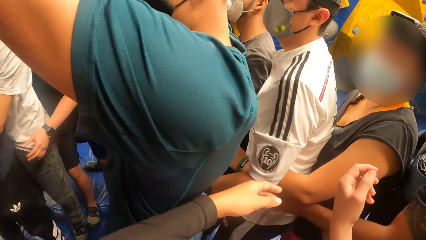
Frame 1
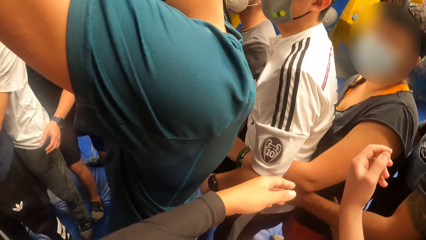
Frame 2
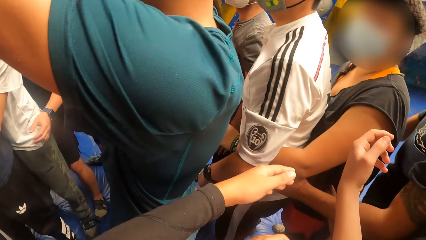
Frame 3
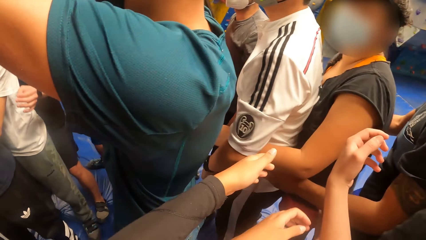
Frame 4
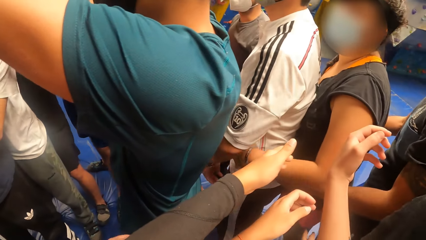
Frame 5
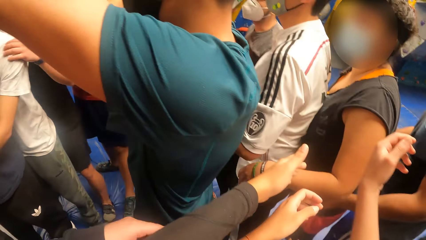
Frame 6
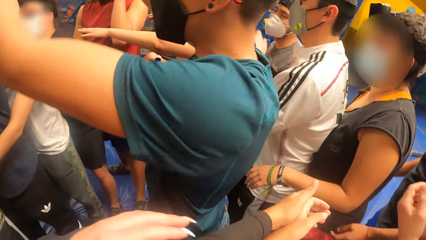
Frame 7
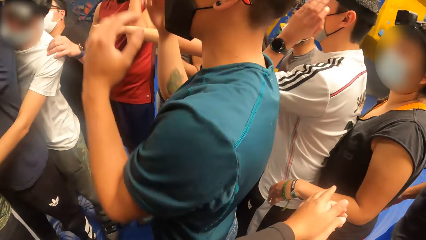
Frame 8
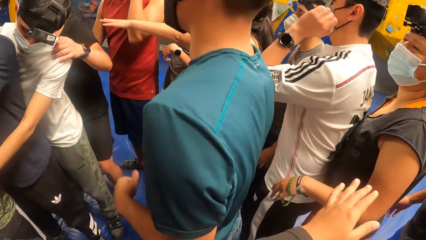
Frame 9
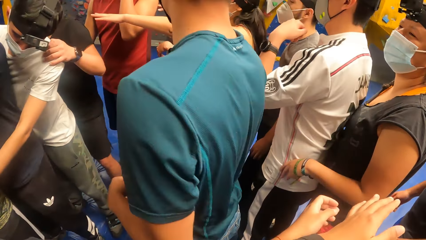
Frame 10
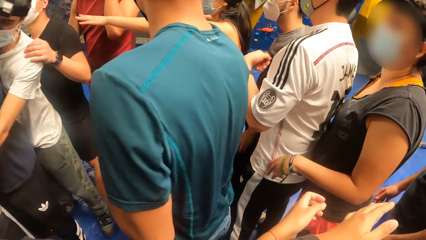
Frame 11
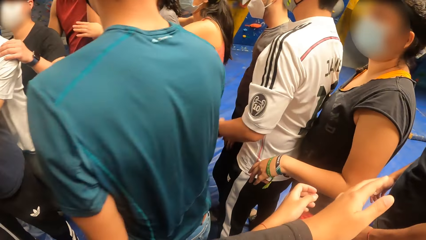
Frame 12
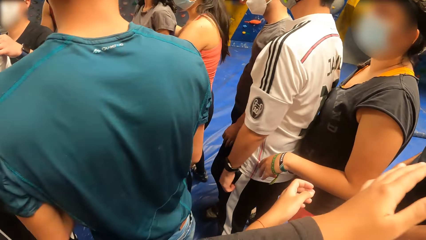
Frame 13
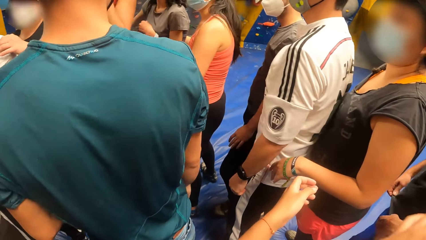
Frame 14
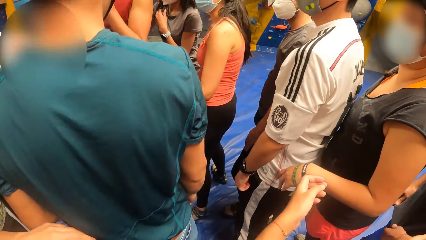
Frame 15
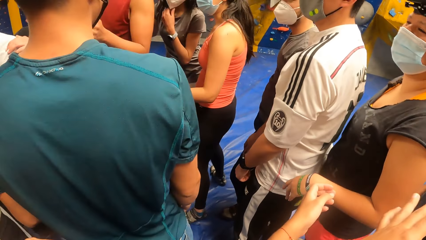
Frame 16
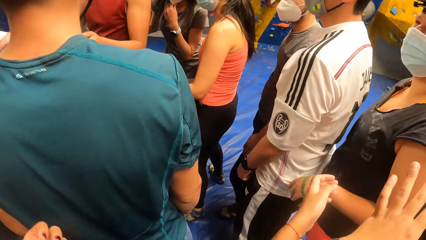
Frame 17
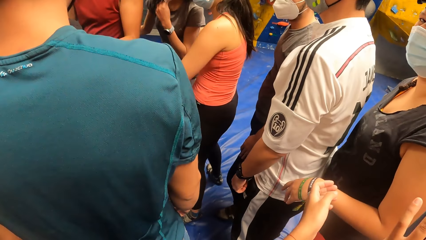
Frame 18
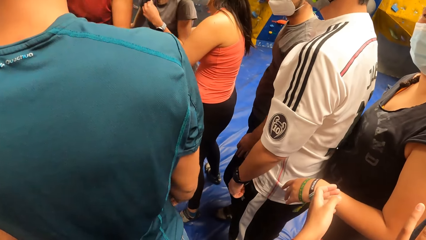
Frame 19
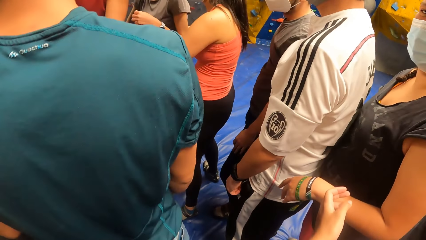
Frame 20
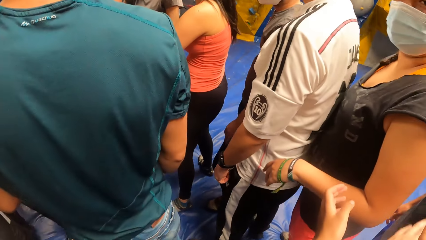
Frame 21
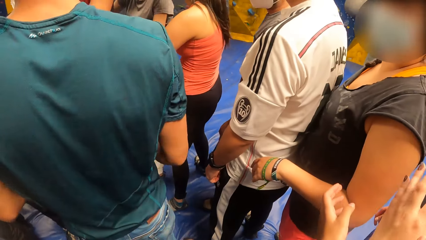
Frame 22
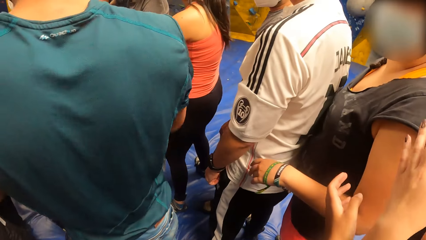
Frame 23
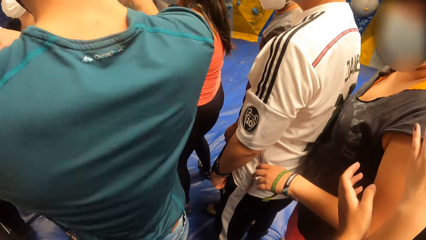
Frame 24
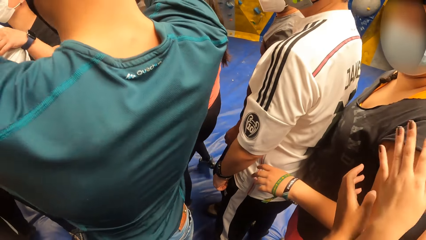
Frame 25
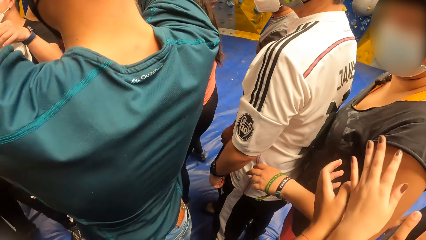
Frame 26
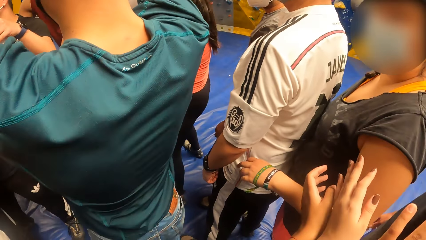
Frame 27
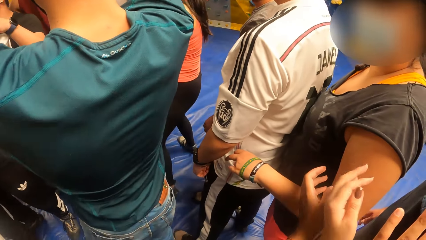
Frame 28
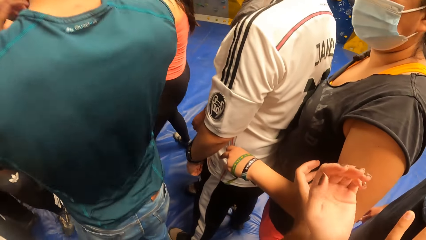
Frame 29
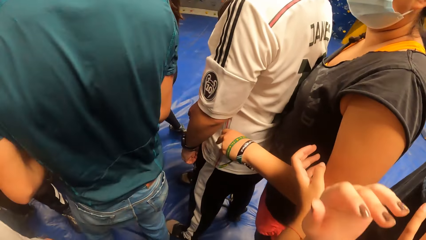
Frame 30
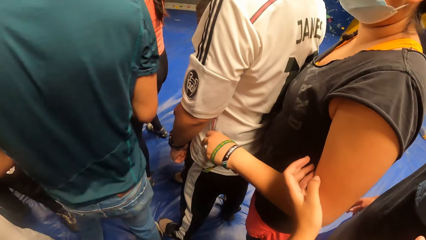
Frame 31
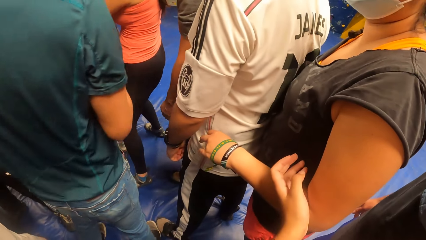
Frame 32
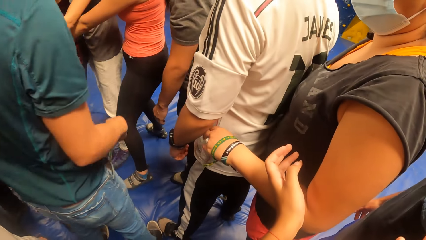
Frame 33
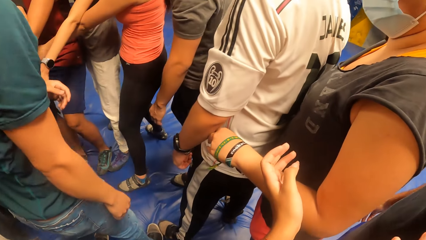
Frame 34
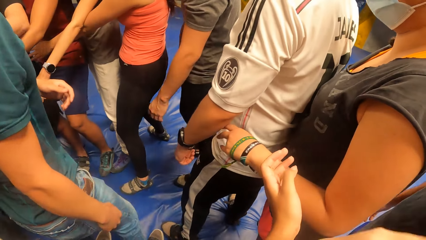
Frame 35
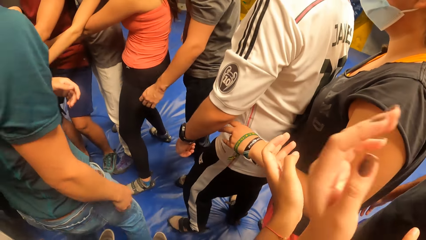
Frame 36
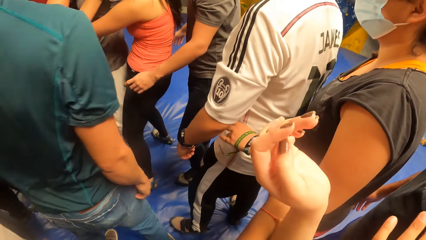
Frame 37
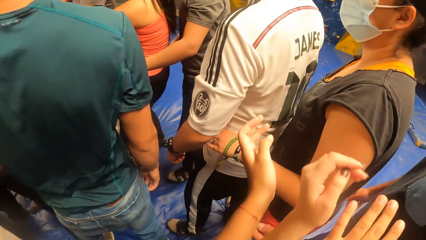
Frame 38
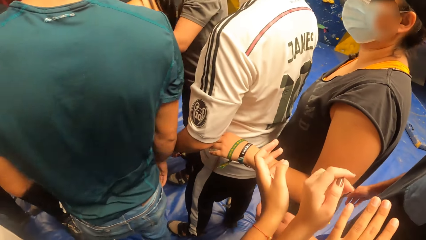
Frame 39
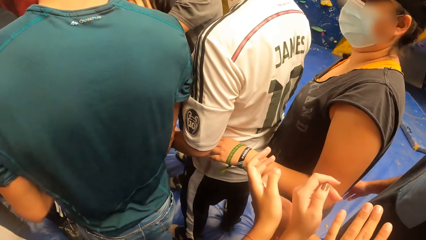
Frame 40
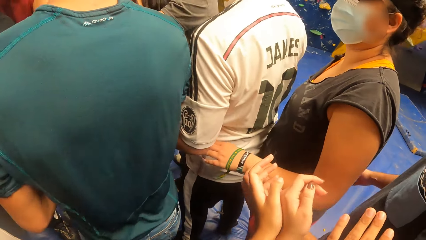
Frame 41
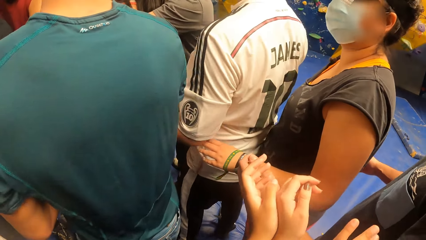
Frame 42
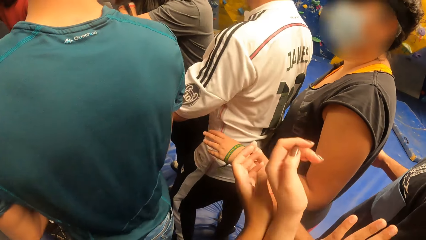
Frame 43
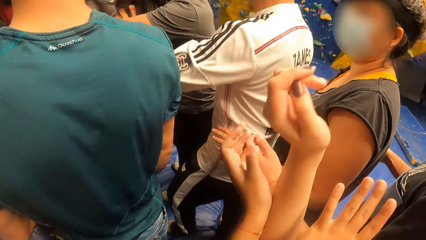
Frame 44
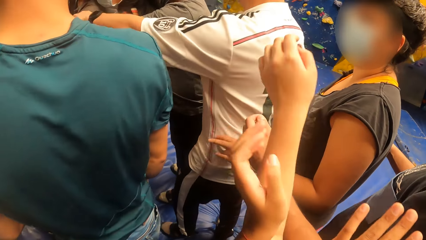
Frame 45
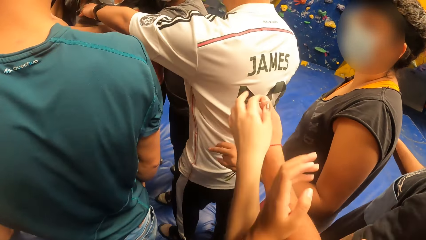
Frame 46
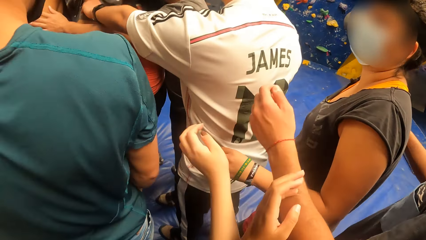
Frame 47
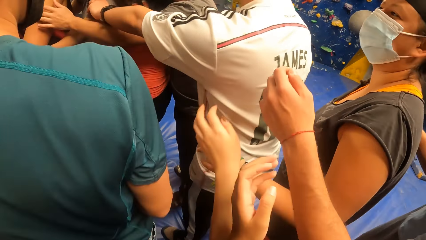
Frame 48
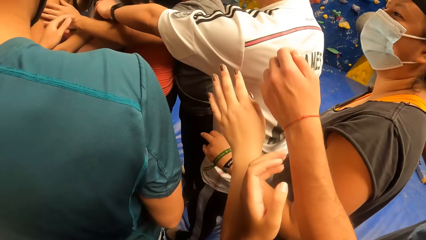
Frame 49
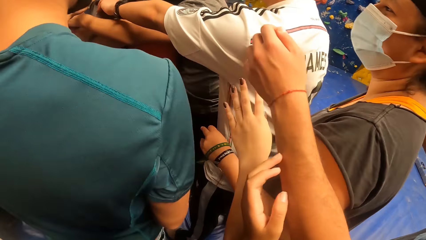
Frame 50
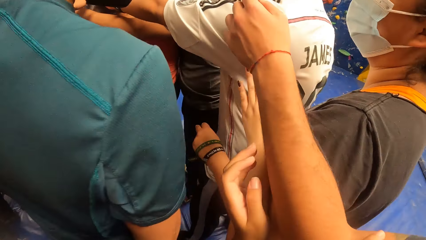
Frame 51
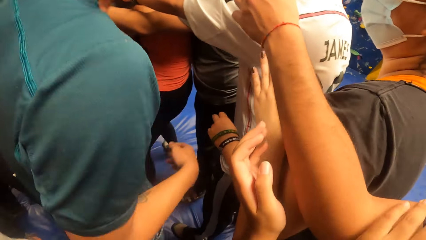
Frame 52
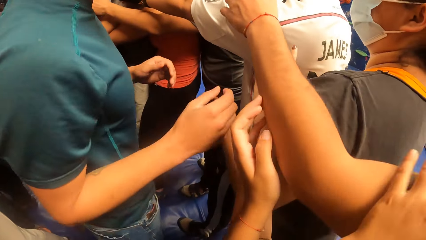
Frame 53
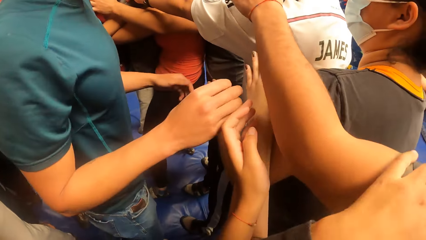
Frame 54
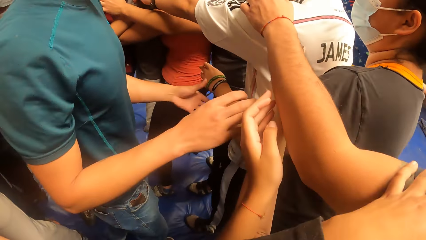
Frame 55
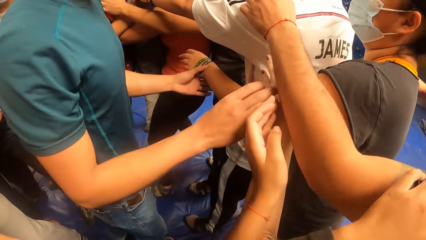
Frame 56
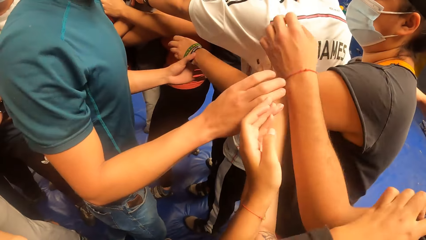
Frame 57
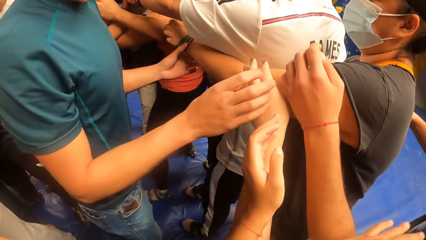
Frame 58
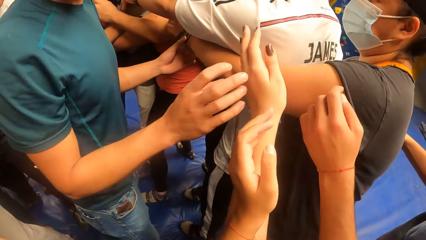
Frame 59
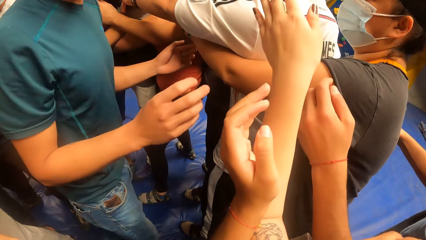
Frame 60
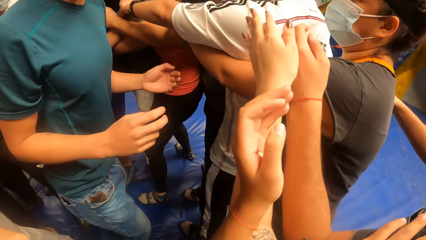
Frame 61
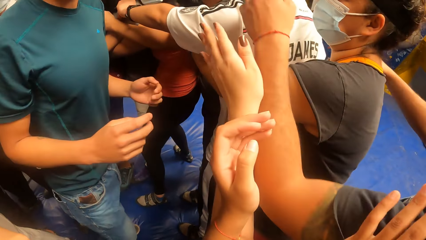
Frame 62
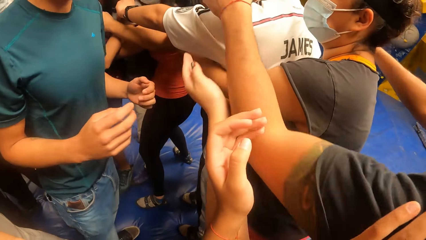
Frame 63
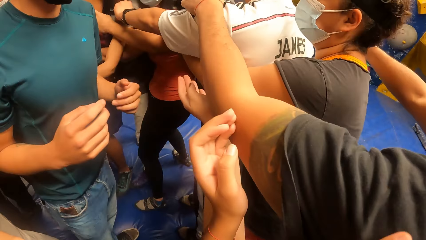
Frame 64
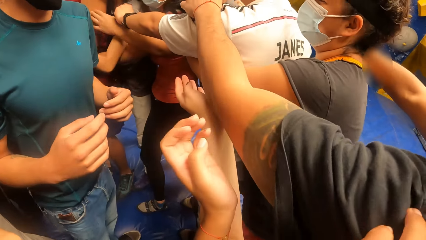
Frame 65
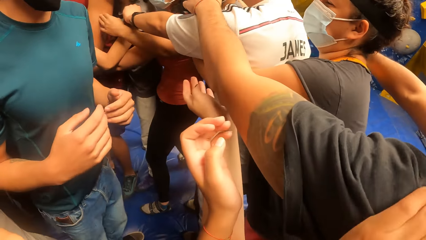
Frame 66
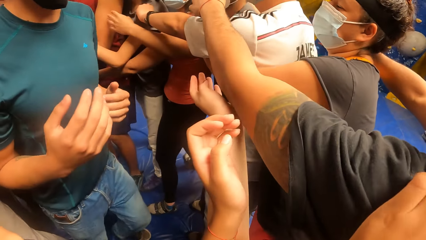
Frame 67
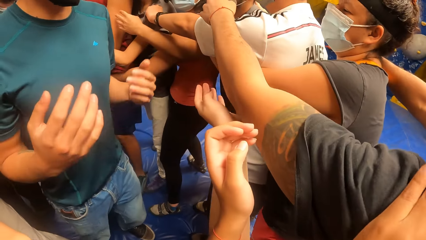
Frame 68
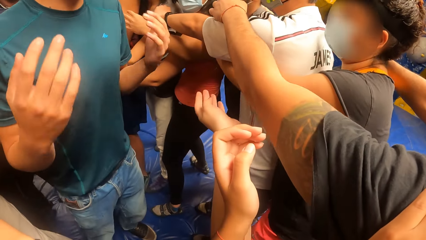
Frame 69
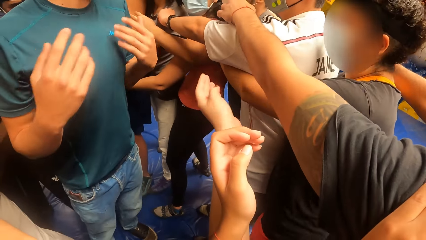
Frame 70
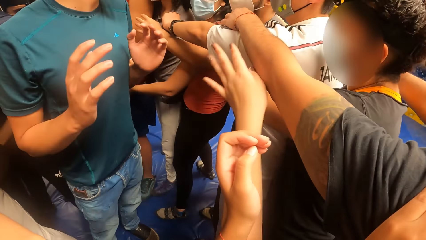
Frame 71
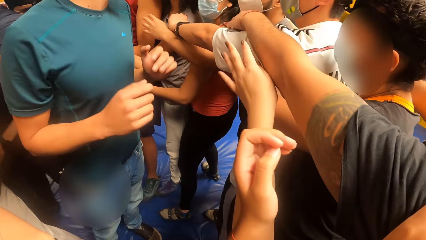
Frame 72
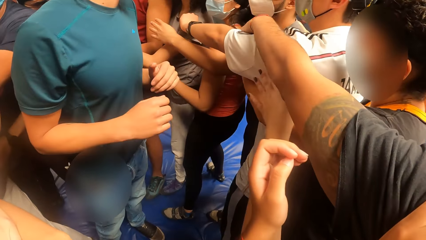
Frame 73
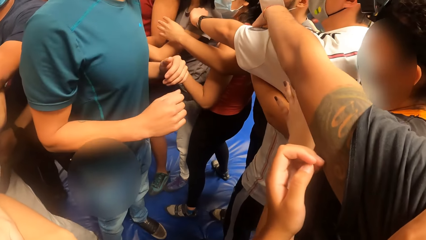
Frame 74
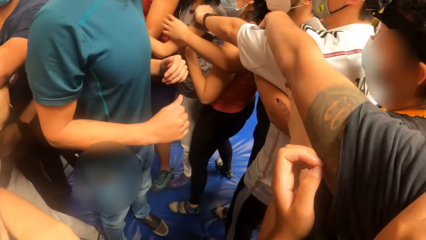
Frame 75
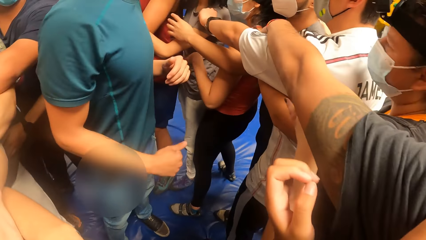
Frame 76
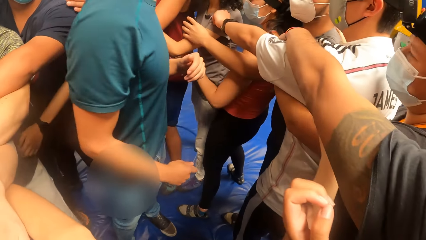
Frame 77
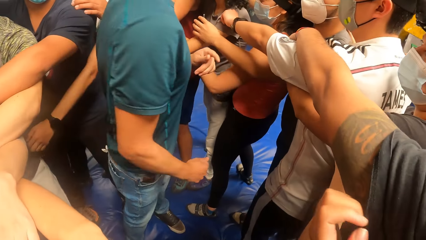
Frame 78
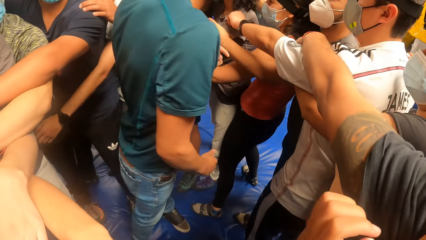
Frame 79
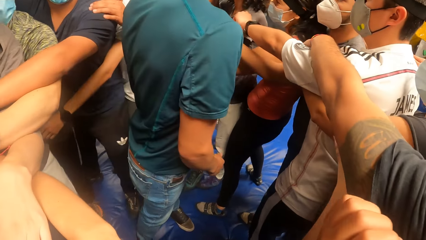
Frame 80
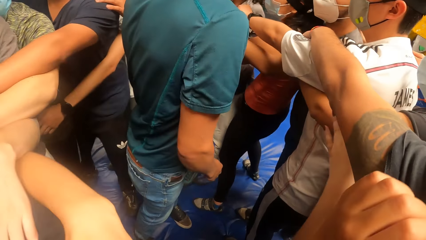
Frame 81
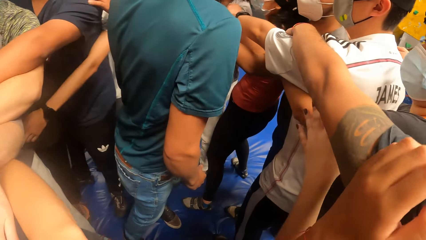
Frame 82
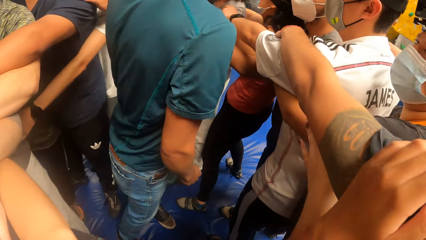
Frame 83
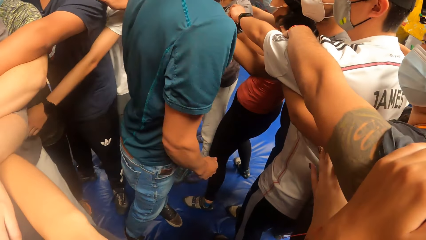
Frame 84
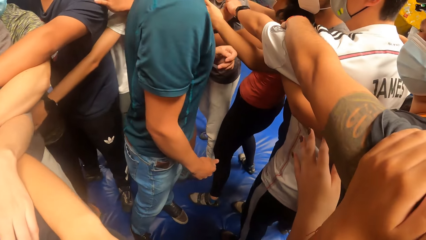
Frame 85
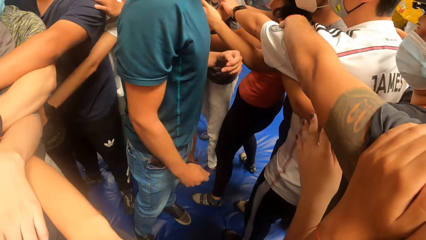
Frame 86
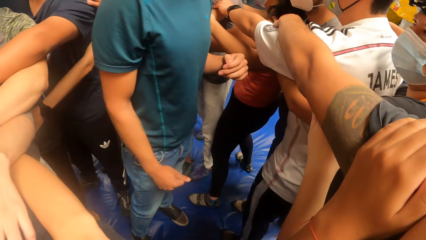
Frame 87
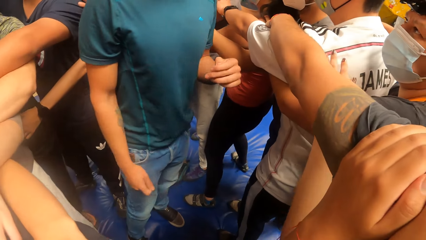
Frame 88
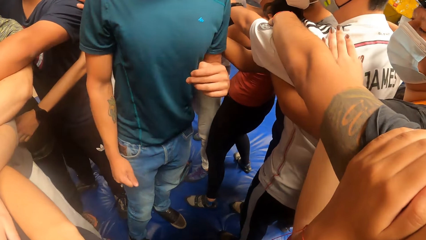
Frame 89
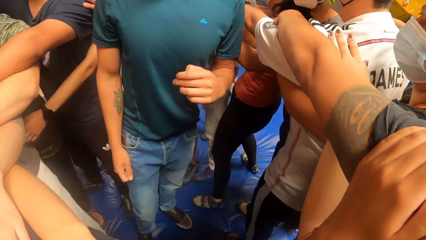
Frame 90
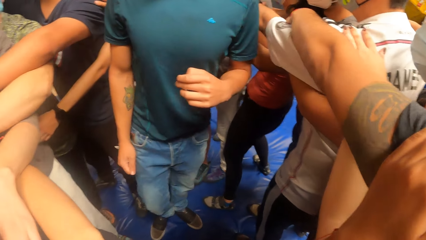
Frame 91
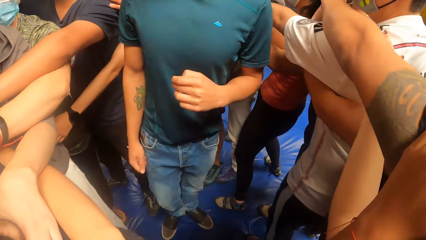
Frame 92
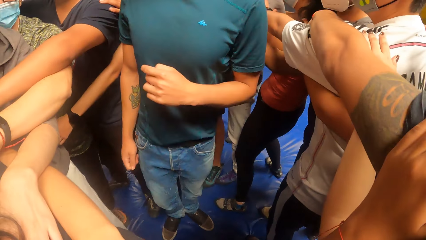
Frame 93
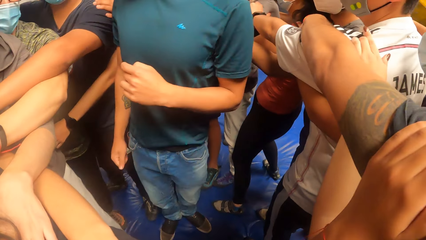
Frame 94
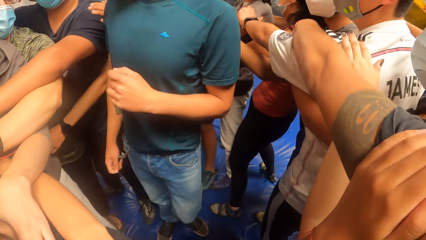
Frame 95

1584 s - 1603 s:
The camera wearer touches a woman's left hand with her left hand. She touches another woman's left hand with her left hand. A person touches another person. The camera wearer holds a man's right shoulder with her right hand.
